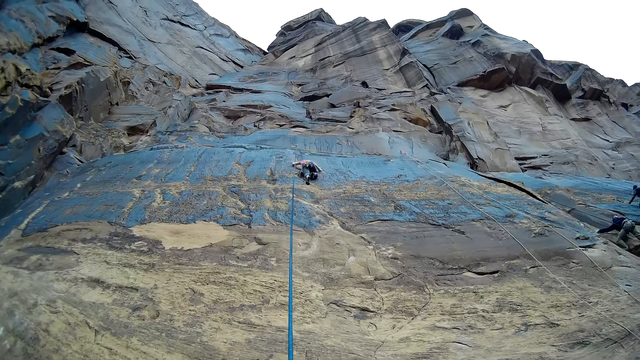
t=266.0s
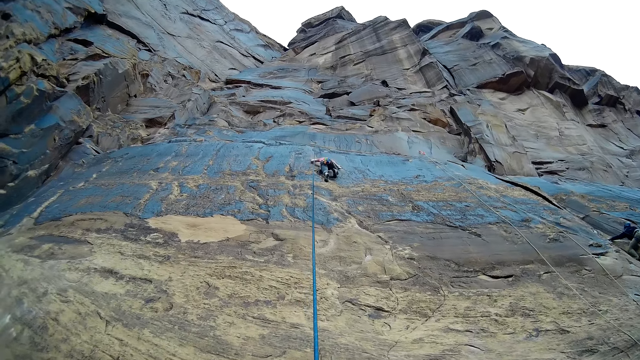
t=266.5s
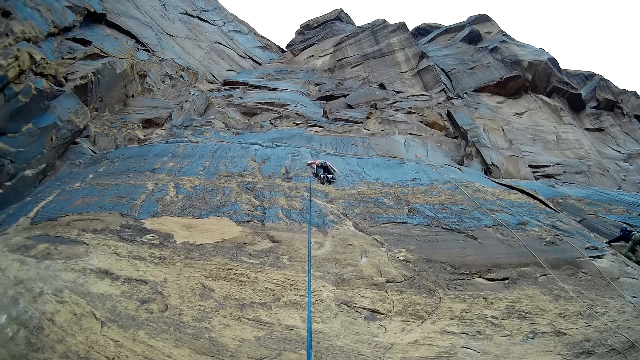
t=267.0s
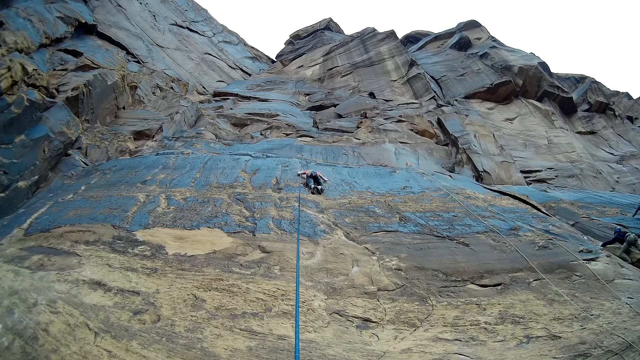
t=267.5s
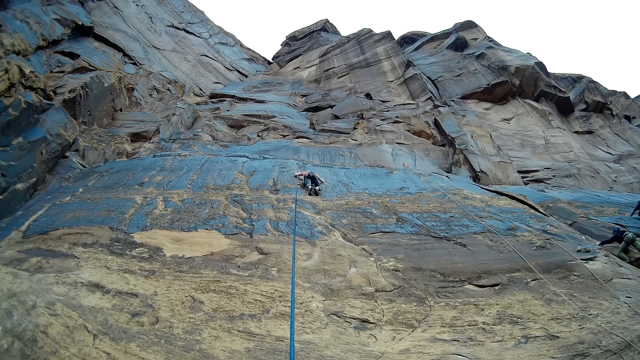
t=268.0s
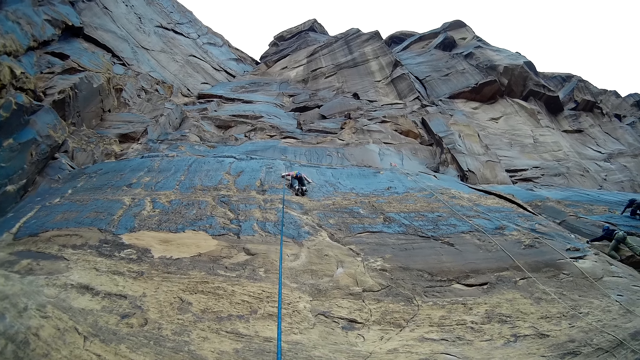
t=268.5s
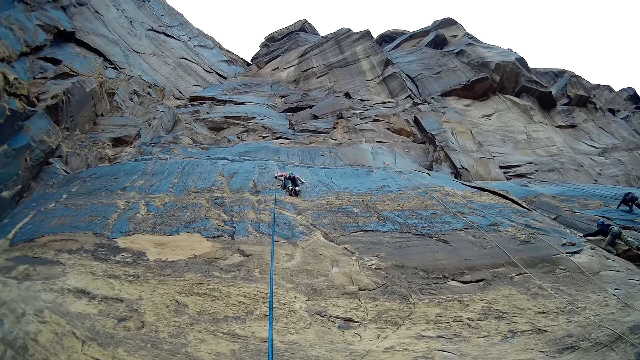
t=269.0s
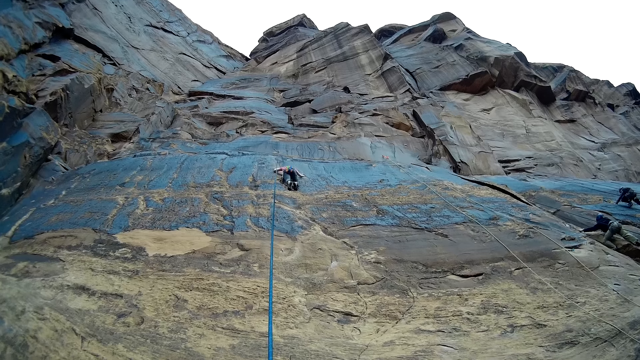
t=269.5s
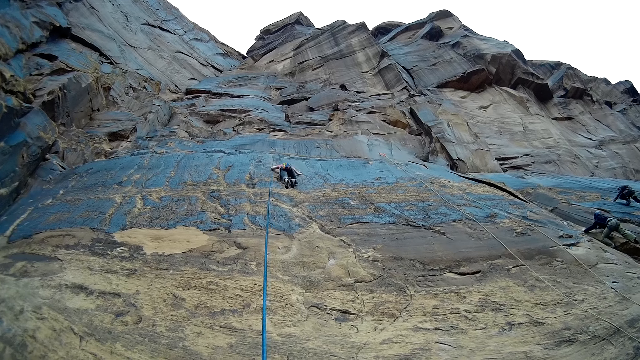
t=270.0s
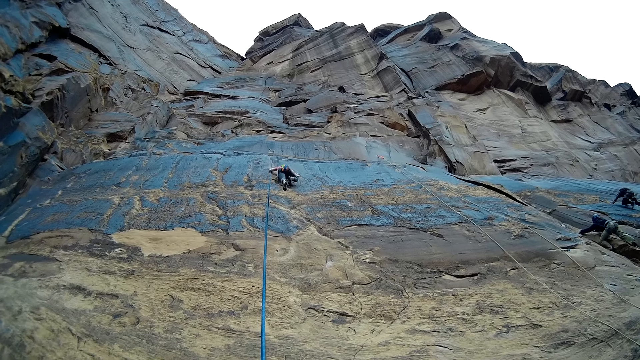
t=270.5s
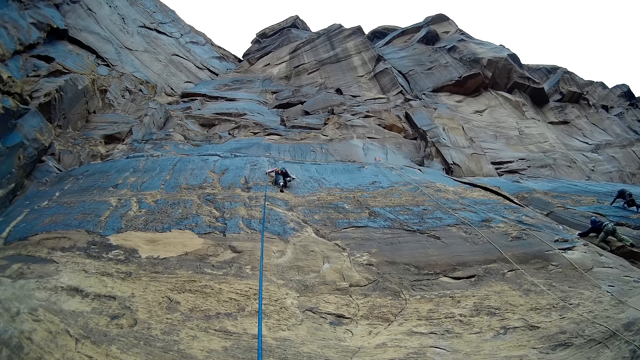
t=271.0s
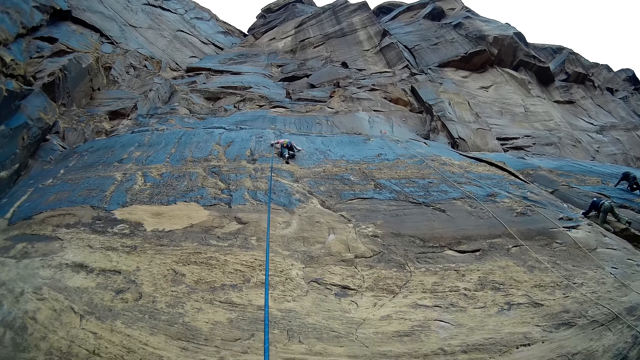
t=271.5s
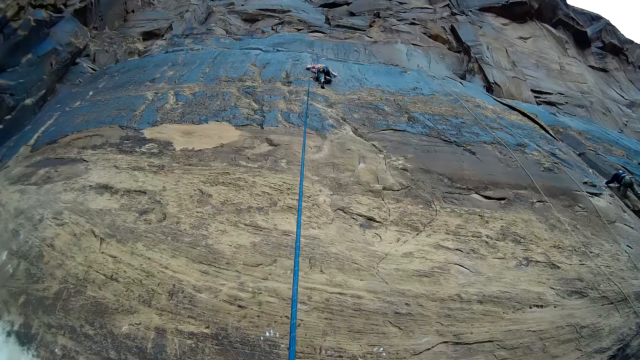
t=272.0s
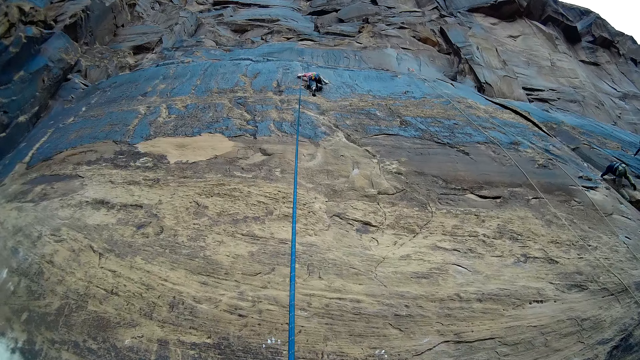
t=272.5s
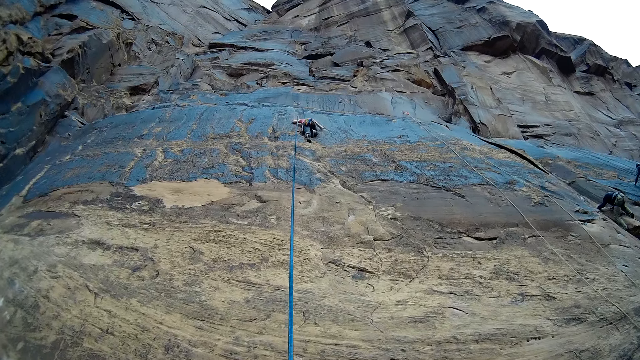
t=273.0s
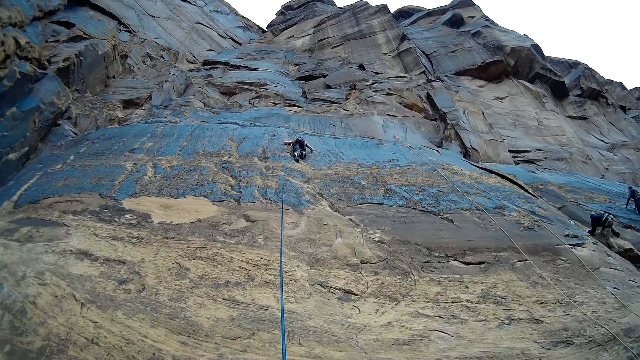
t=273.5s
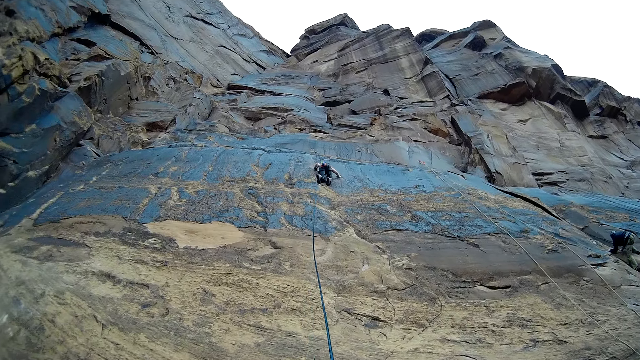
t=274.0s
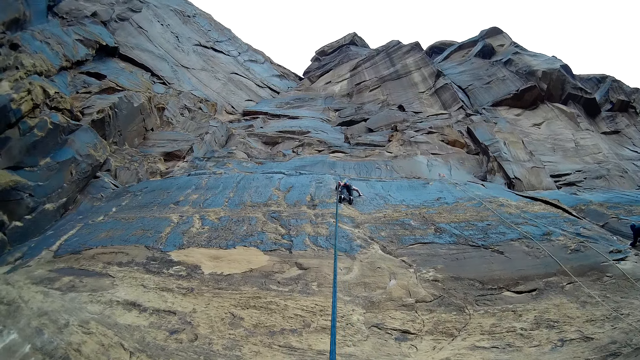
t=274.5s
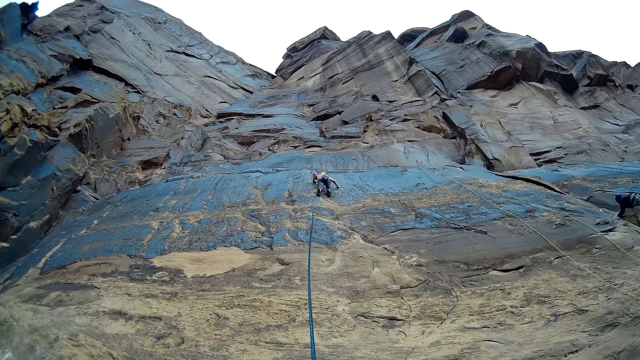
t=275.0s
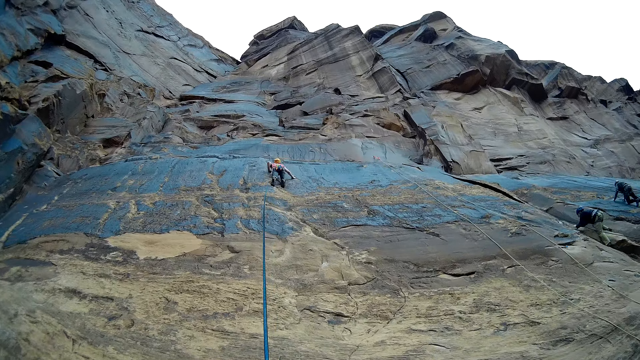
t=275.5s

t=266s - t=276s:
The camera wearer pulls the rope with both hands.

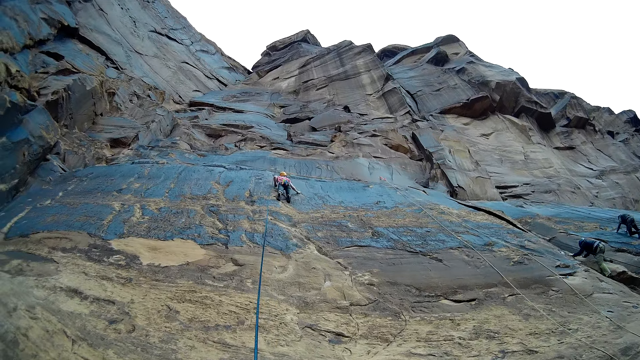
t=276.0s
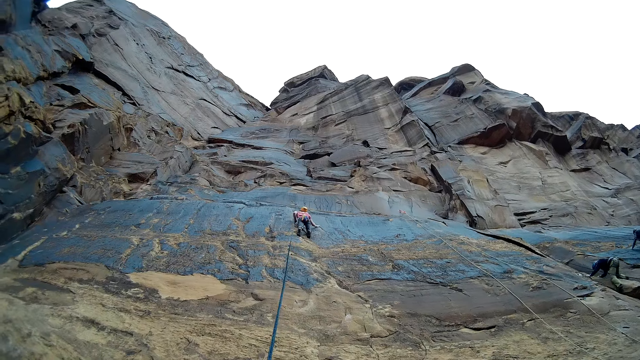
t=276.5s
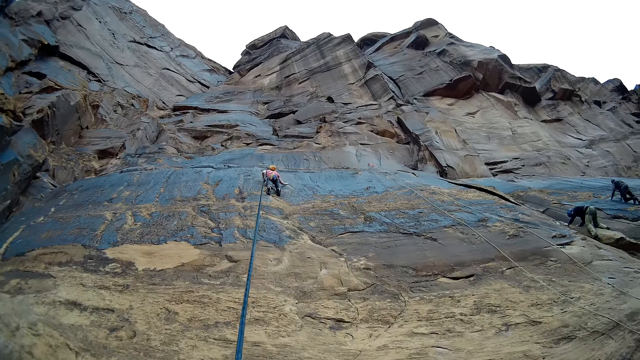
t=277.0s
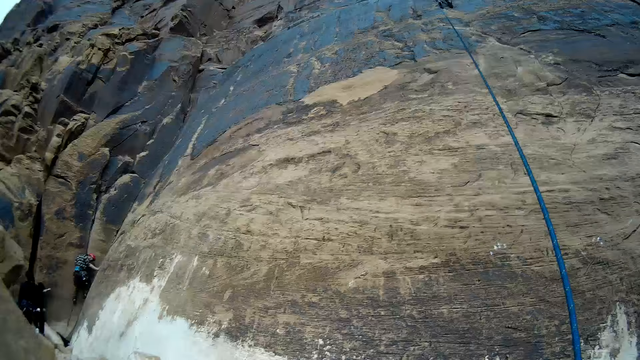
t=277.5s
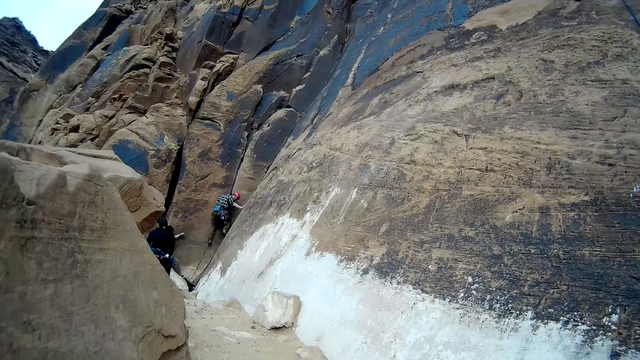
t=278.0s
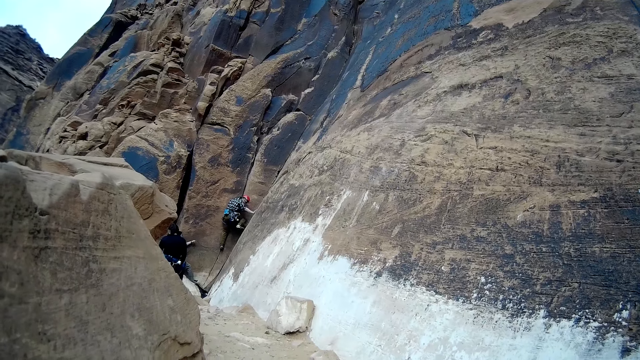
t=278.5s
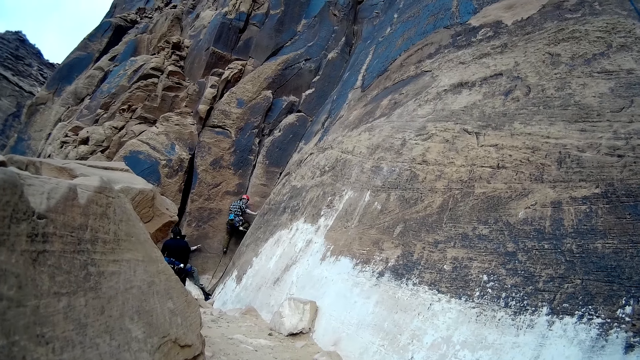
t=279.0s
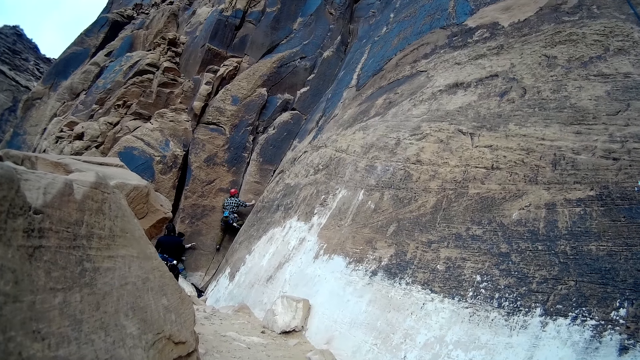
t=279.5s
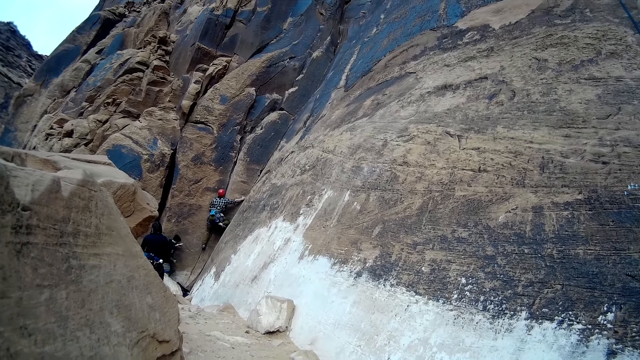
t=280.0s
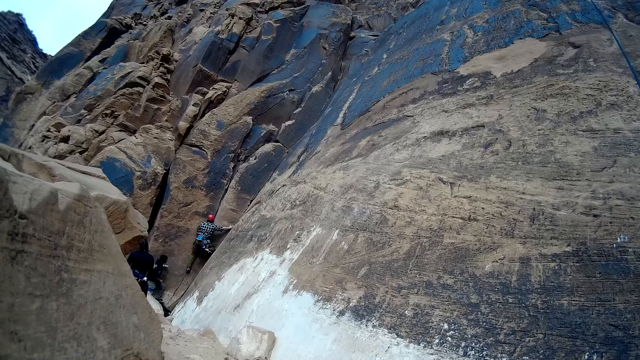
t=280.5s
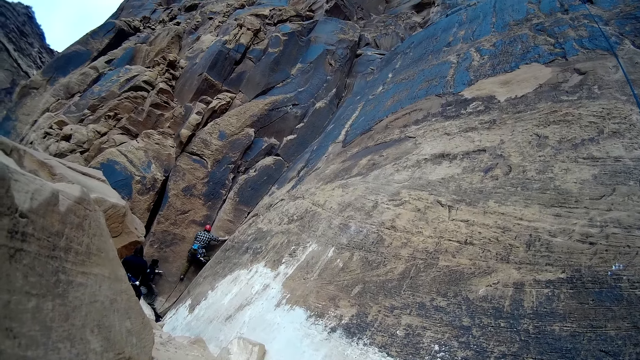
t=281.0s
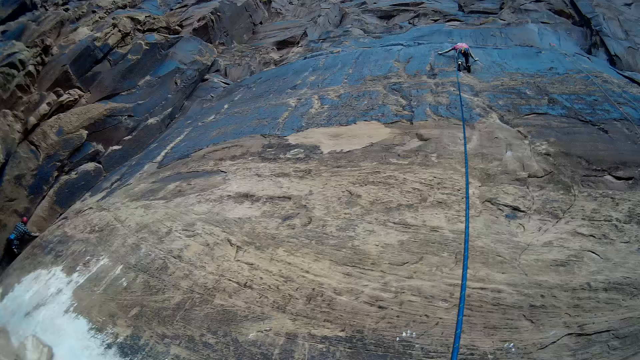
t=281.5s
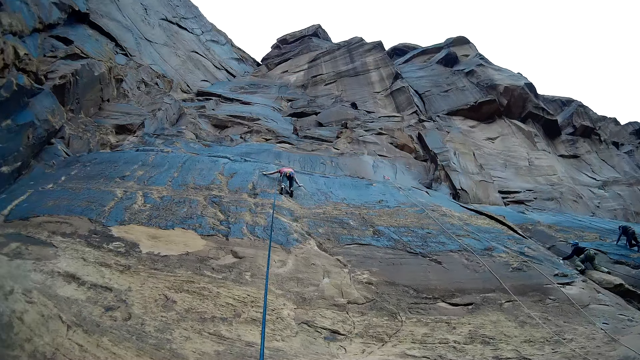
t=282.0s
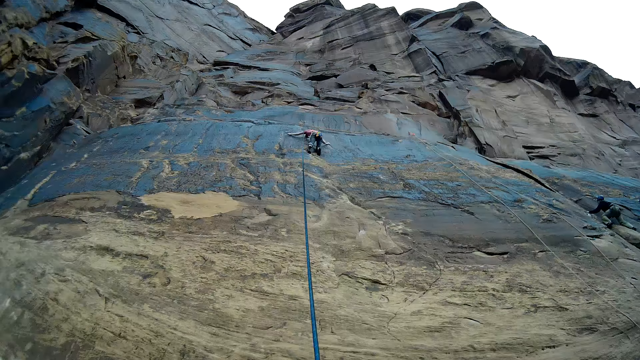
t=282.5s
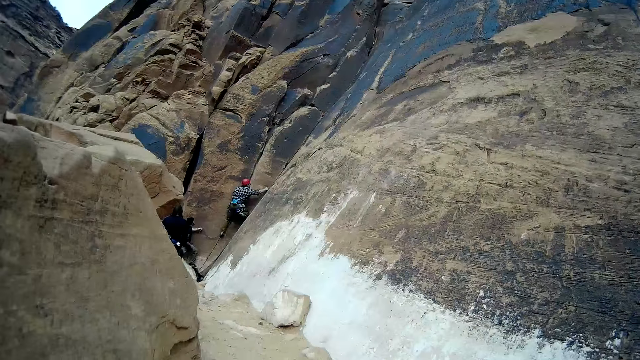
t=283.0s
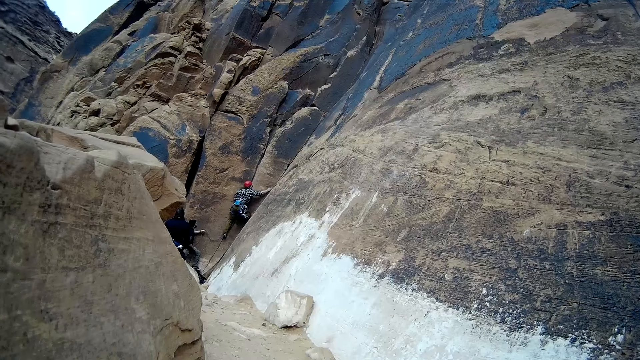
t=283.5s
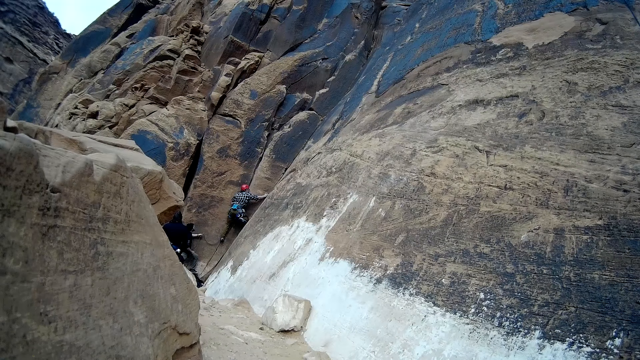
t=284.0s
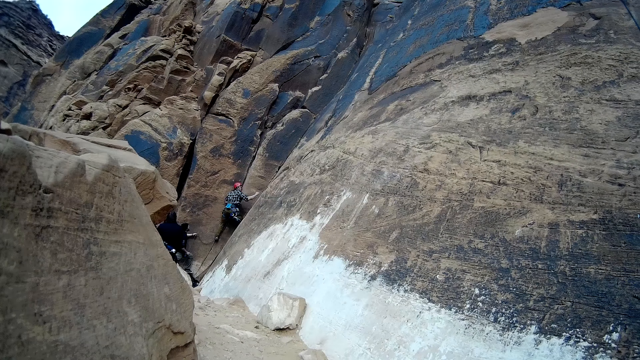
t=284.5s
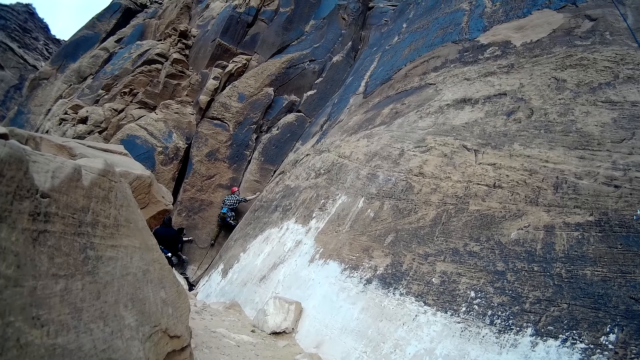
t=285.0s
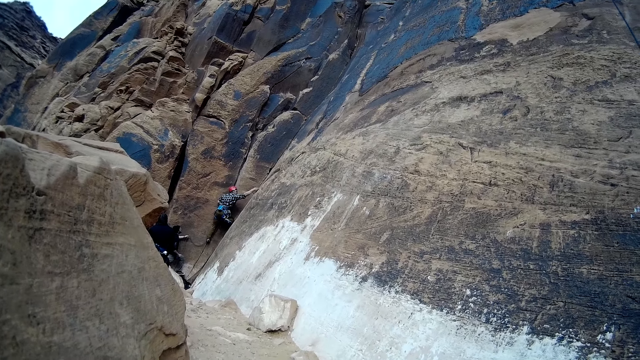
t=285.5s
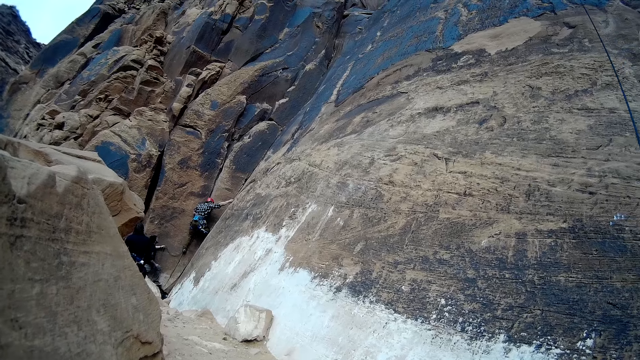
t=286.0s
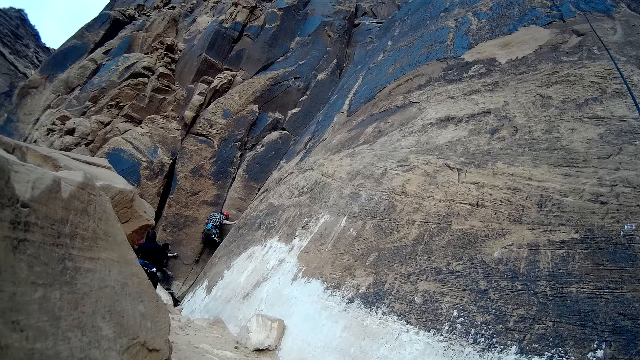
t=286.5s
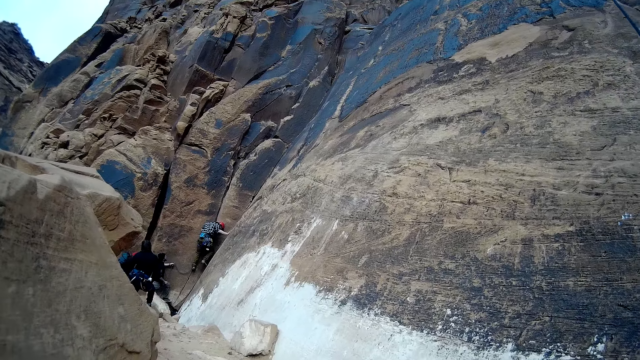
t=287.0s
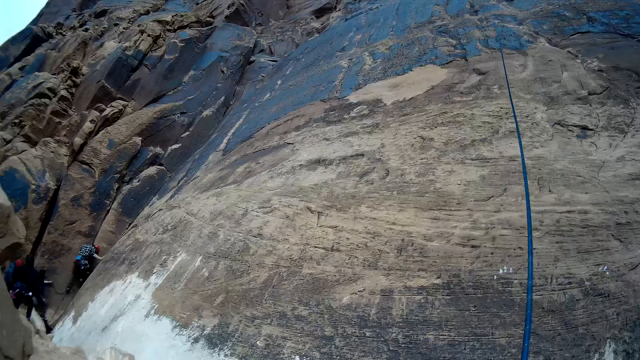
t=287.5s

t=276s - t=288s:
The camera wearer looks around.
